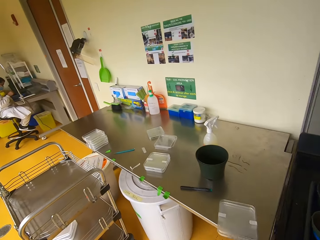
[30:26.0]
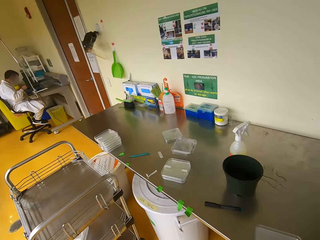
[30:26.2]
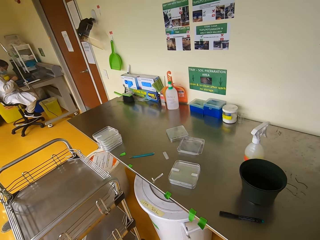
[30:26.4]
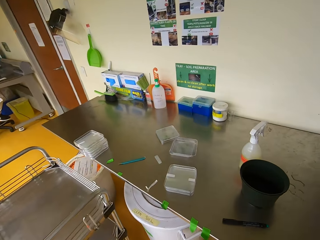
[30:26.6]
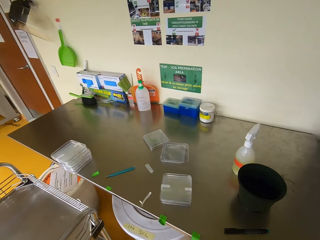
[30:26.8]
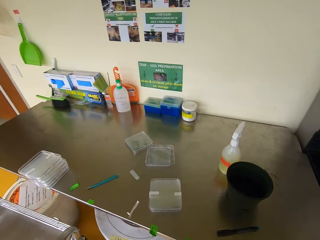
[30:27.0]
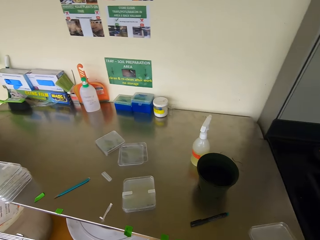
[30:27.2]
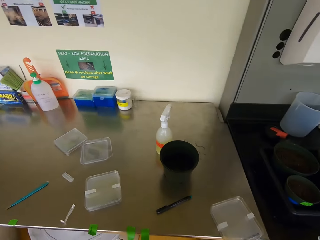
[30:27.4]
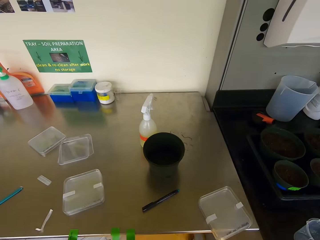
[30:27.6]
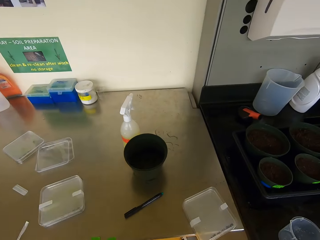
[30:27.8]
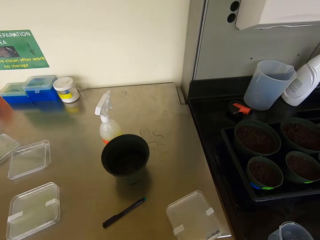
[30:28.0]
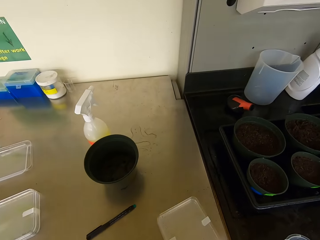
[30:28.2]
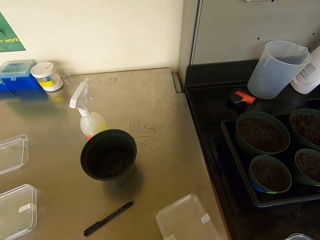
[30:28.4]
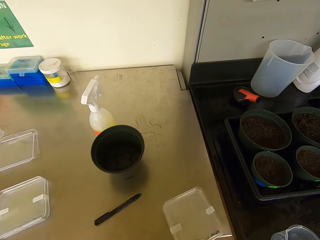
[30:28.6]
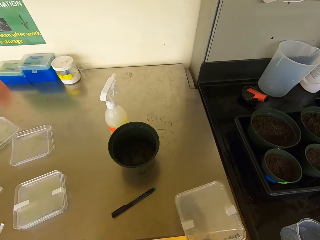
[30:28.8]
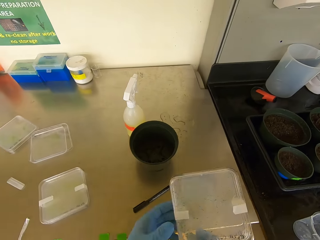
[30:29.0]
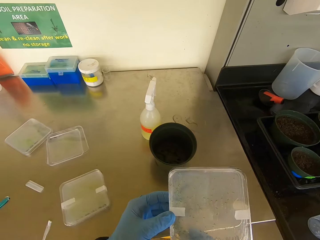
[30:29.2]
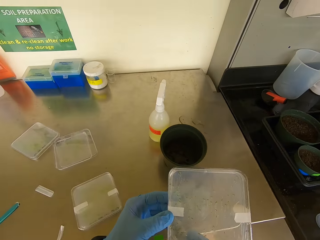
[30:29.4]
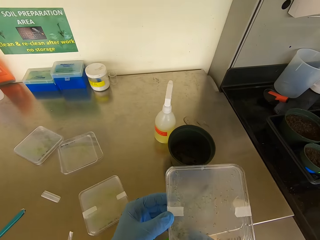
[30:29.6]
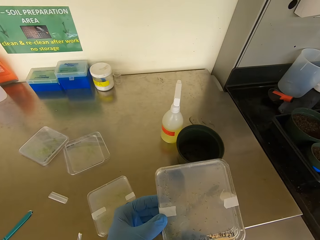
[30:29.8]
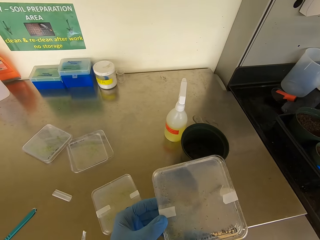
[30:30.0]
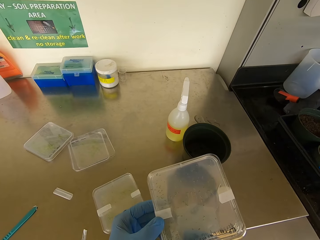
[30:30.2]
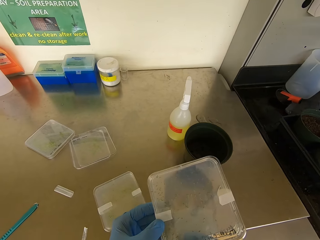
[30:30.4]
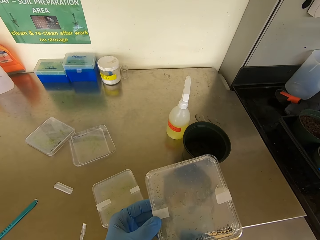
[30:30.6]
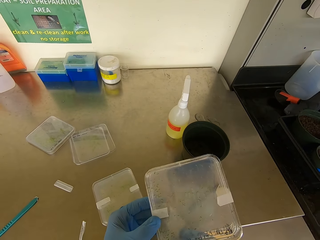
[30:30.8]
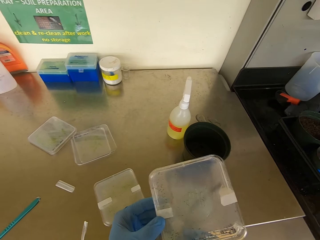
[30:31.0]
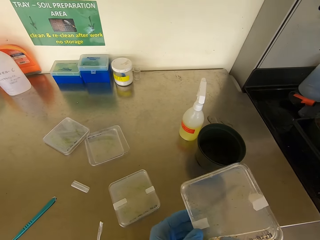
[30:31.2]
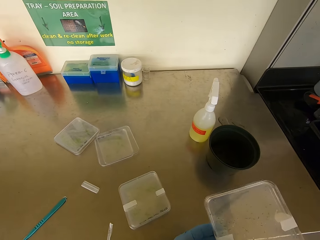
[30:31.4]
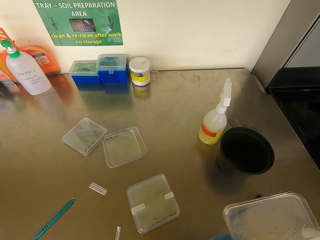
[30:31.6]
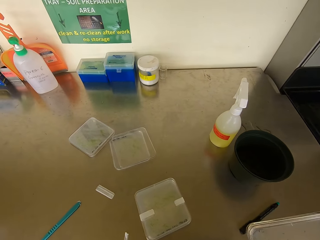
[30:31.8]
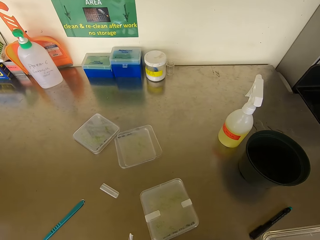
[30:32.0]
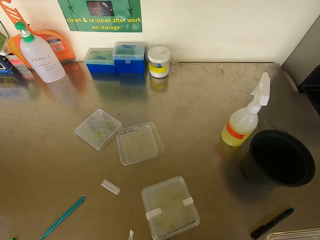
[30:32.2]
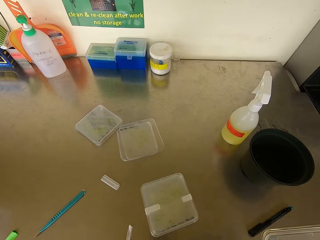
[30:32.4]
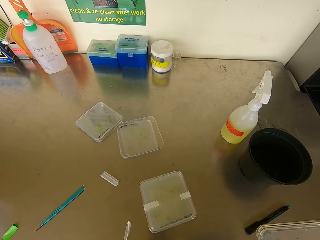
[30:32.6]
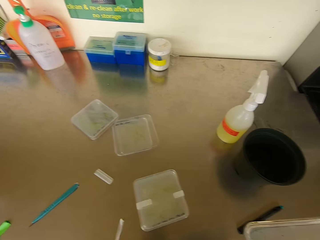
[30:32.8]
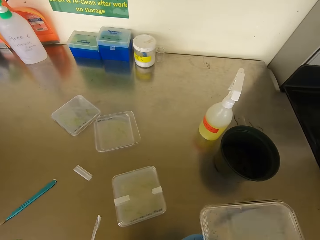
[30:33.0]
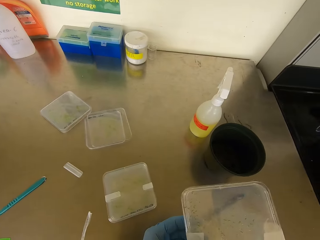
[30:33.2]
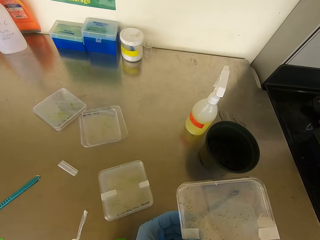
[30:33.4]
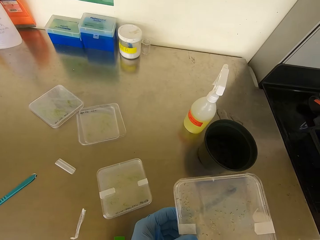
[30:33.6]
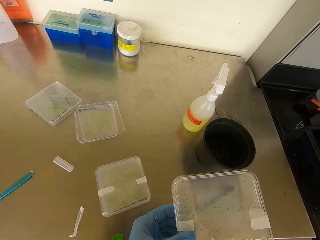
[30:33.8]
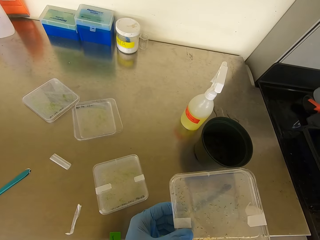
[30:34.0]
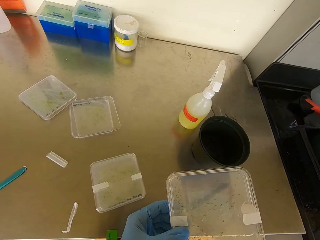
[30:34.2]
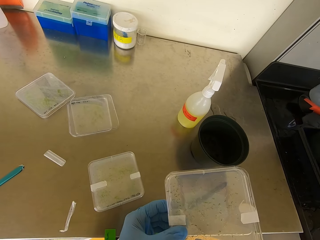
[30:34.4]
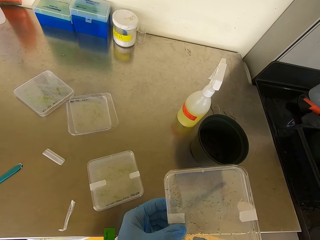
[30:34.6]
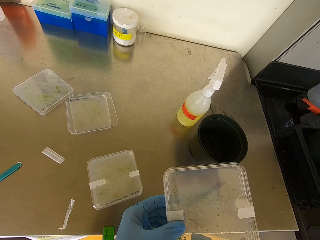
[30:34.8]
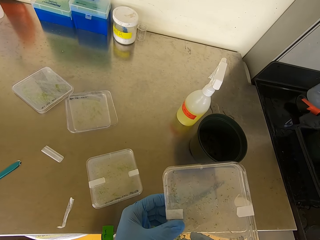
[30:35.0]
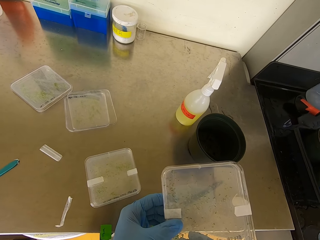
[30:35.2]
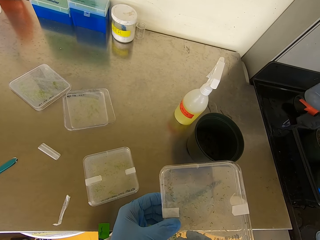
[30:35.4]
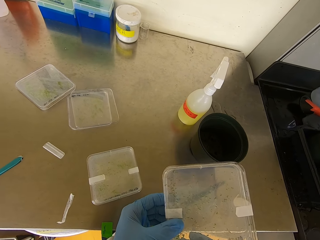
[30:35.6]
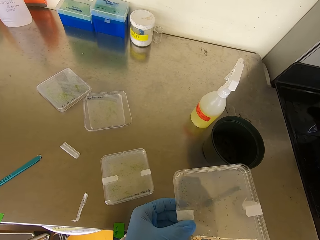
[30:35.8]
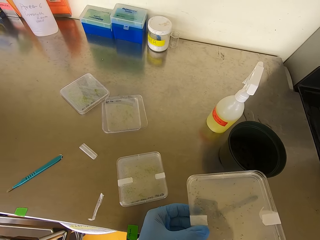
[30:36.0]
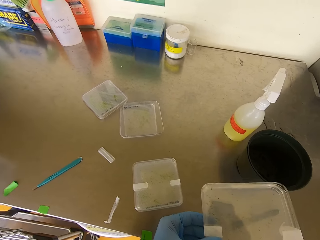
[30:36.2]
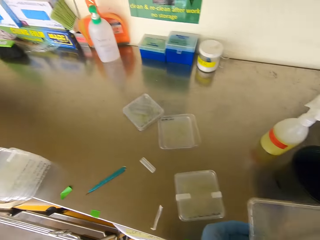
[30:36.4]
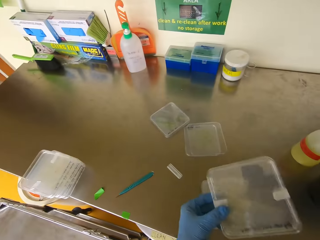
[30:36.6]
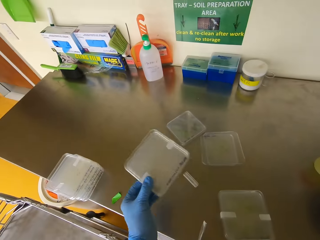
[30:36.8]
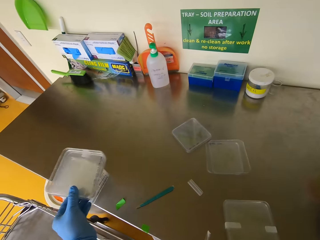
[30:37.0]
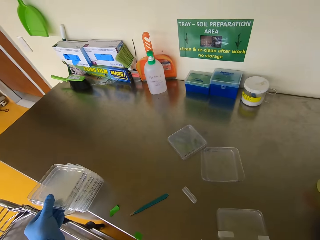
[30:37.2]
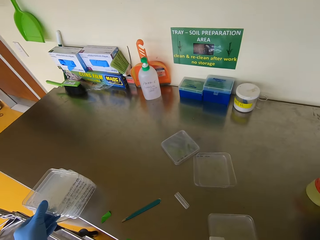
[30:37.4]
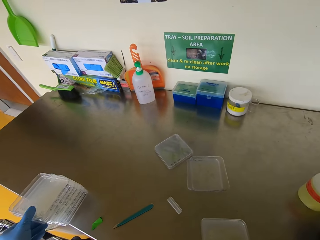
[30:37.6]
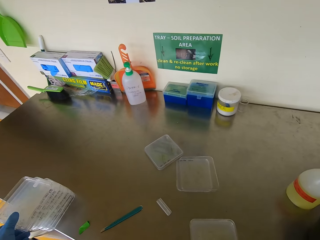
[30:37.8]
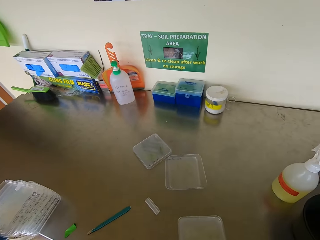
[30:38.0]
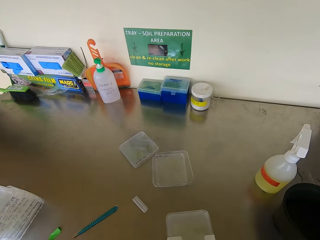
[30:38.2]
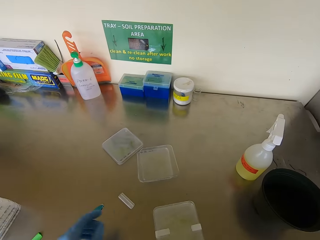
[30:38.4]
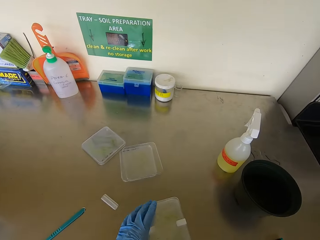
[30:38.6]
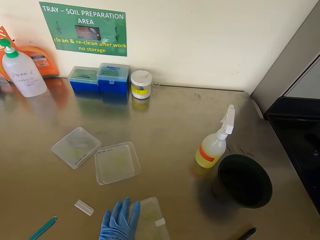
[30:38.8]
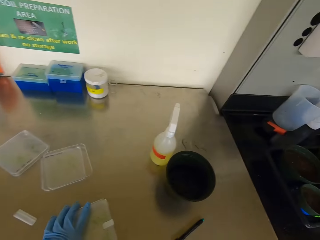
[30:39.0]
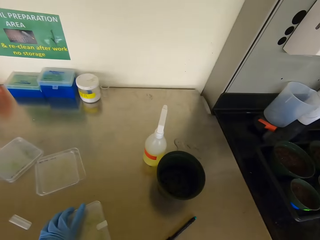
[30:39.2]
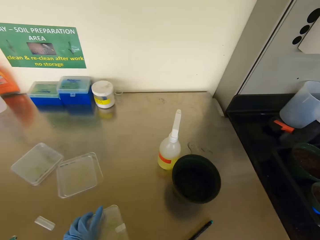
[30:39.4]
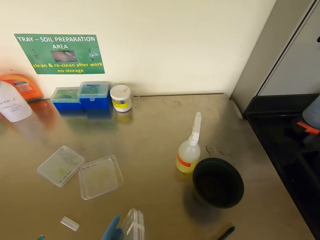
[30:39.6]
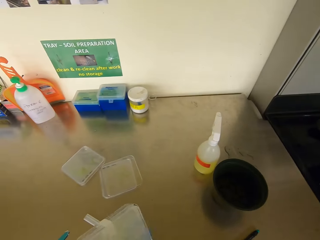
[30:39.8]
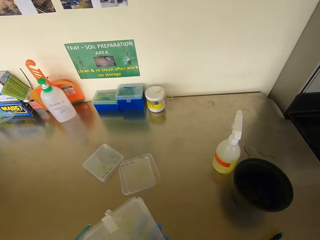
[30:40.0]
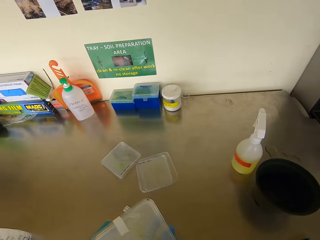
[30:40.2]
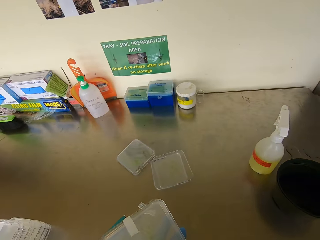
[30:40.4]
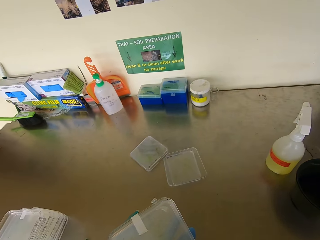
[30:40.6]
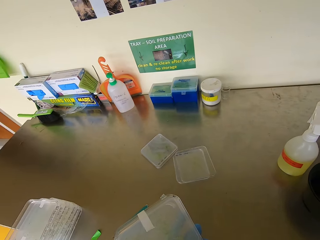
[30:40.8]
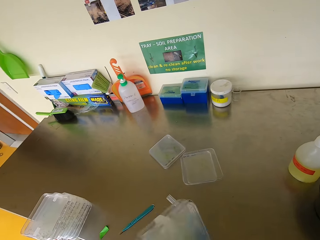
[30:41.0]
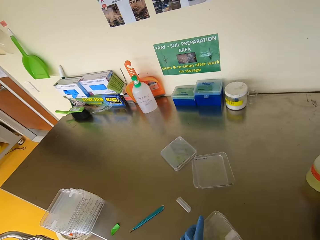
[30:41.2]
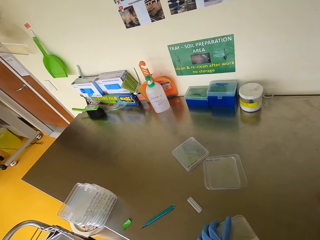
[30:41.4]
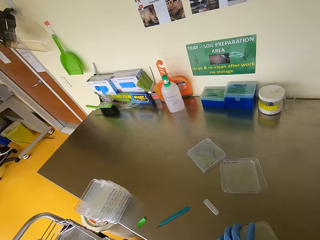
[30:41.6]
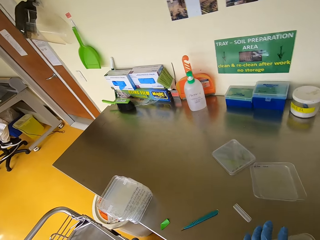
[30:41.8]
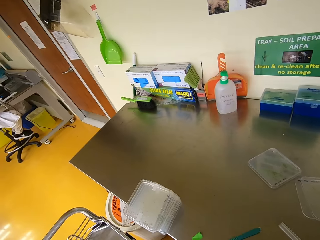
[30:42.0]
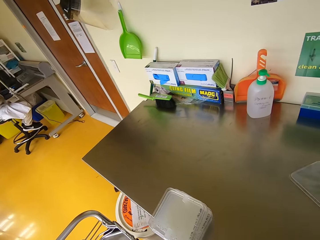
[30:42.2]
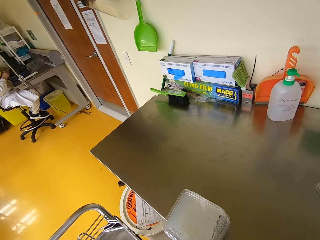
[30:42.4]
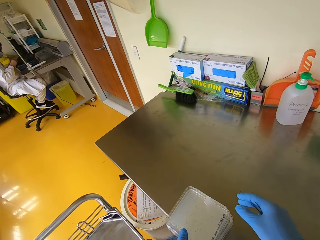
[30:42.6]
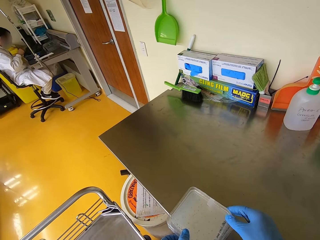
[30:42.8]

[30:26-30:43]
The camera wearer picks the seed holder. They stare at the seed holder. They place the seed holder on top of the others on the lab table. They pick up the seed holder from the table. They place the seed holder on the table.

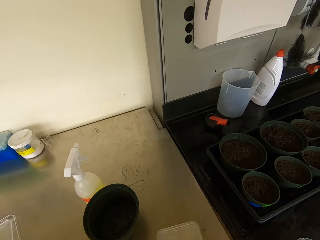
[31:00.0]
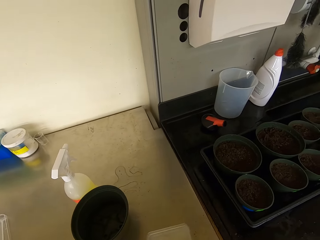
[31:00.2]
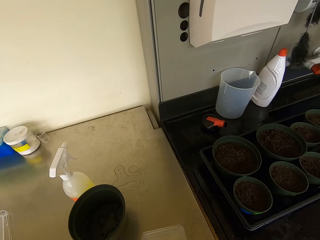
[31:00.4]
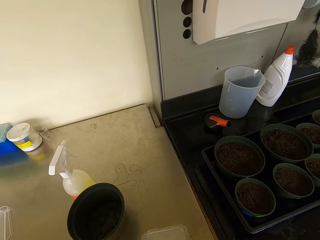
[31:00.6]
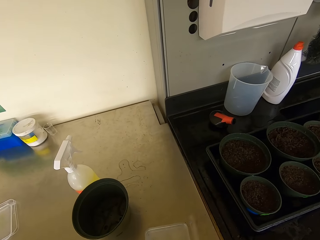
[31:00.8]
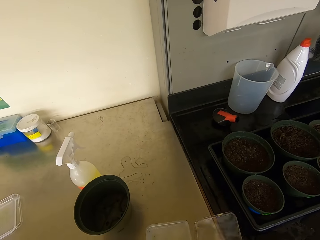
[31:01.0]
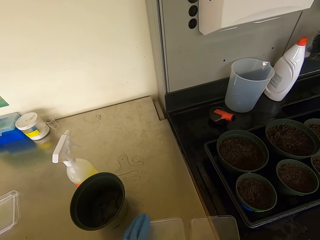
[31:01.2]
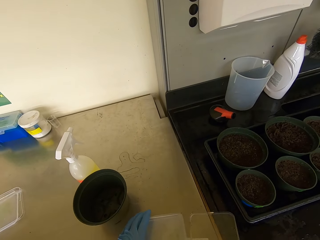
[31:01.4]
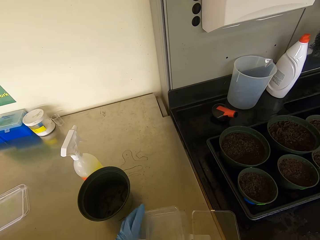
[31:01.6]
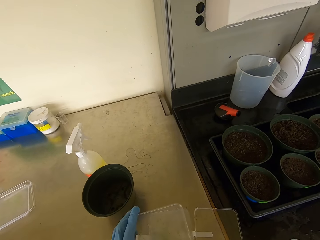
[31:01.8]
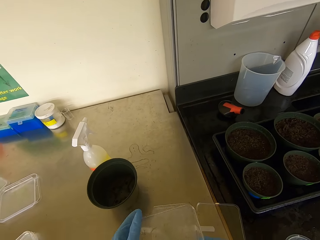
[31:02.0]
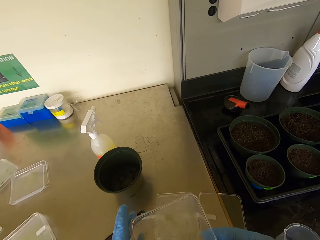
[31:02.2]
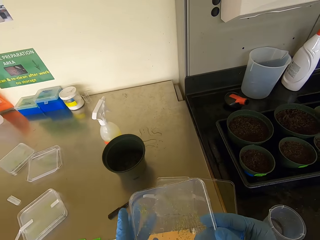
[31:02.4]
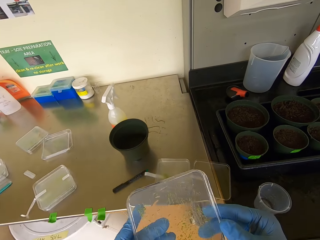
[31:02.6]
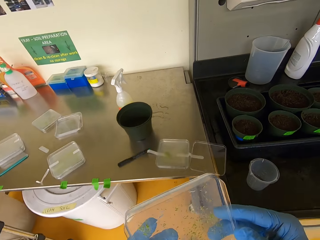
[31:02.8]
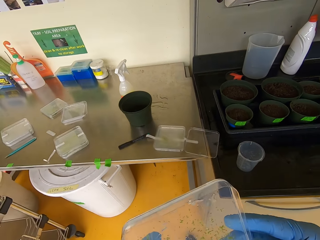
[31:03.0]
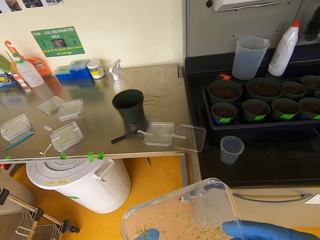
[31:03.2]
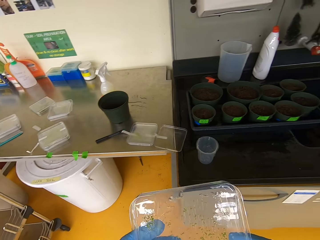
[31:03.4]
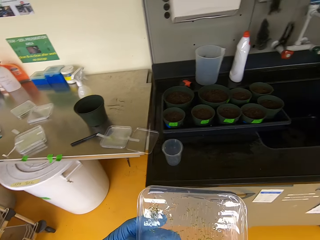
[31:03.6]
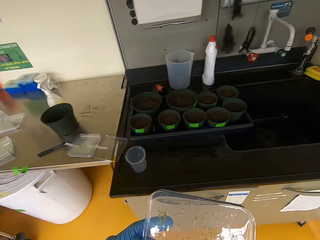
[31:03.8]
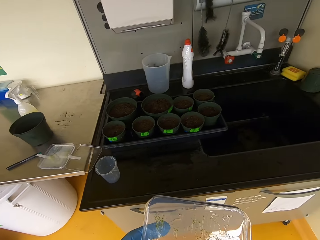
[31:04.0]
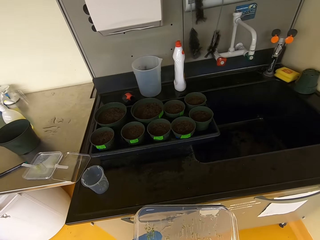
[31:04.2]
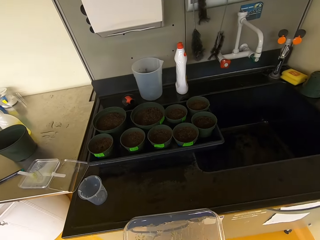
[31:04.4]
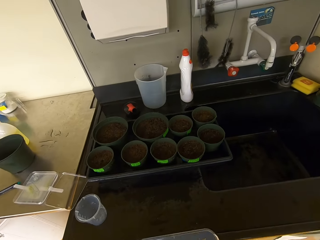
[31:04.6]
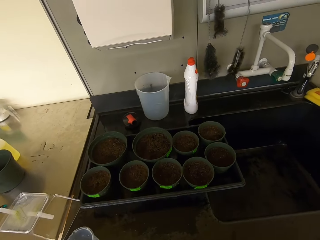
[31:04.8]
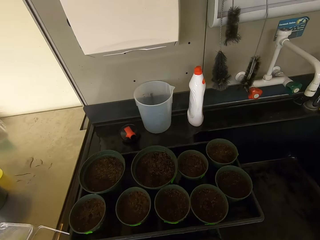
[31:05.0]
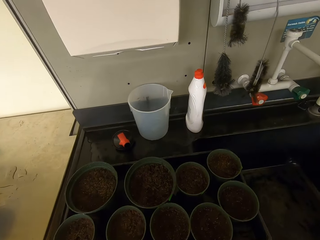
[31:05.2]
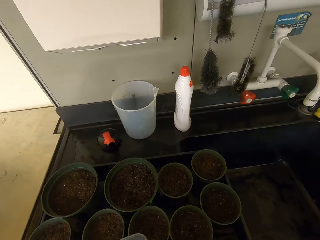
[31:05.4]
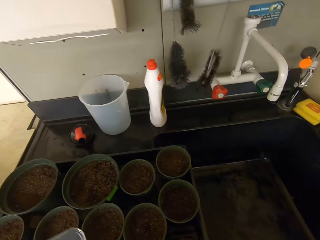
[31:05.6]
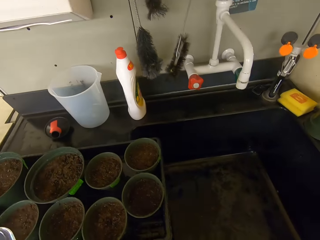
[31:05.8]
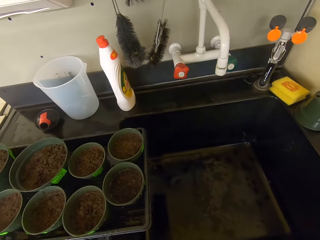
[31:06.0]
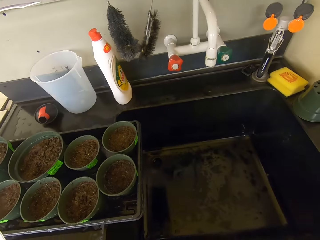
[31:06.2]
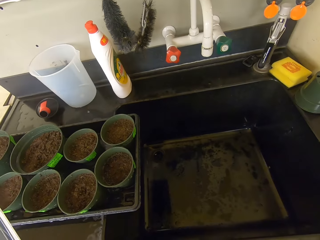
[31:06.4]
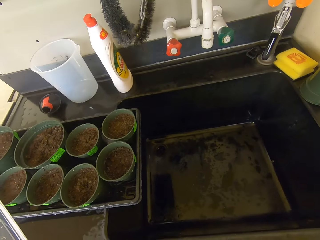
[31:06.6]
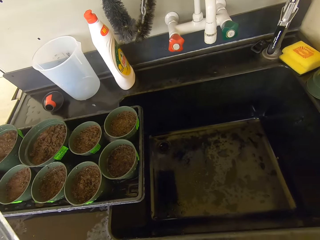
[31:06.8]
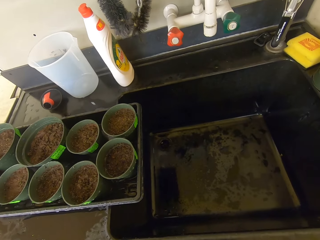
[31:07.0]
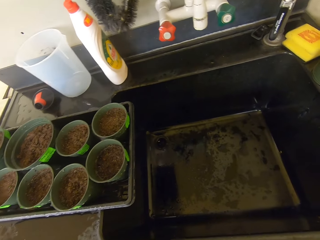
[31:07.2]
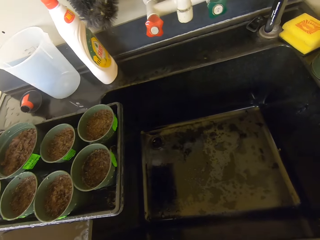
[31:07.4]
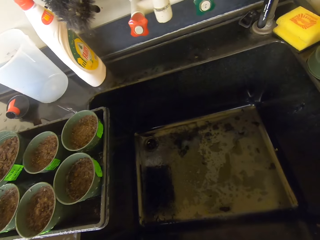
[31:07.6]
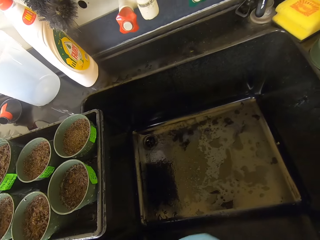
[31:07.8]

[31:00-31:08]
The camera wearer puts the case or seed holder down. They pick up the seed holder. They stare at the seed holder. They walk in the lab as they look around.
